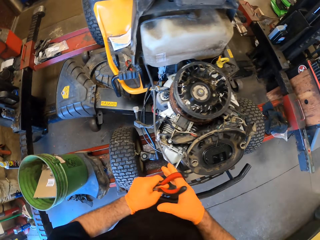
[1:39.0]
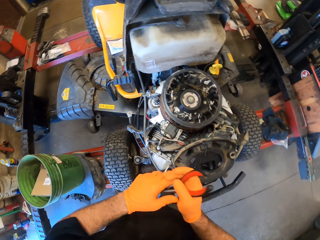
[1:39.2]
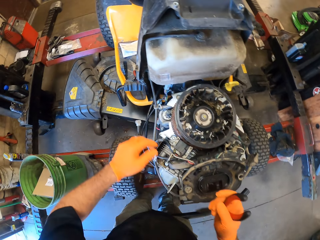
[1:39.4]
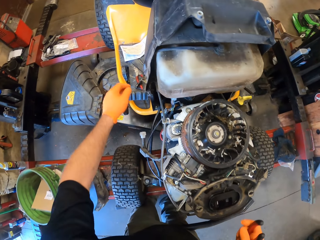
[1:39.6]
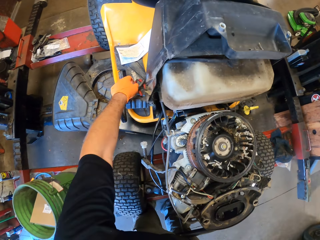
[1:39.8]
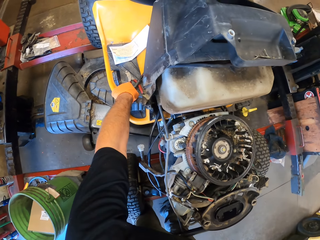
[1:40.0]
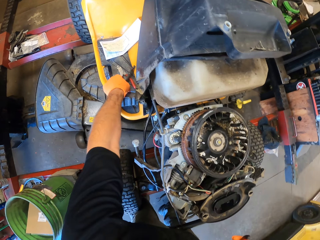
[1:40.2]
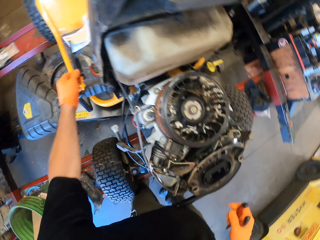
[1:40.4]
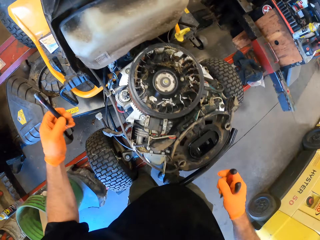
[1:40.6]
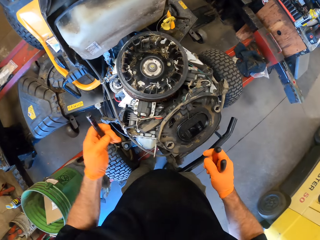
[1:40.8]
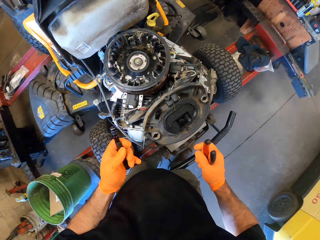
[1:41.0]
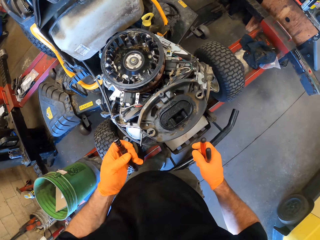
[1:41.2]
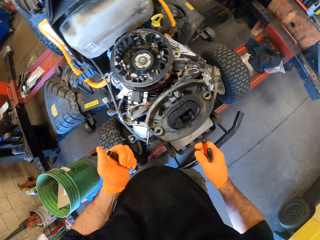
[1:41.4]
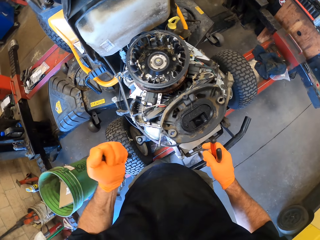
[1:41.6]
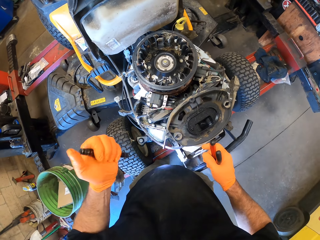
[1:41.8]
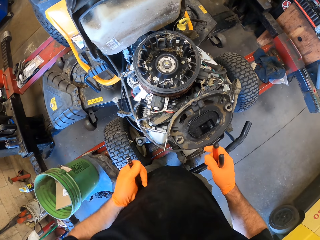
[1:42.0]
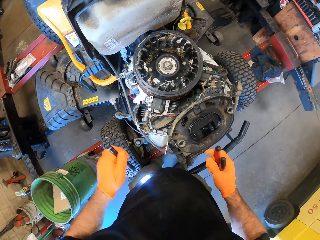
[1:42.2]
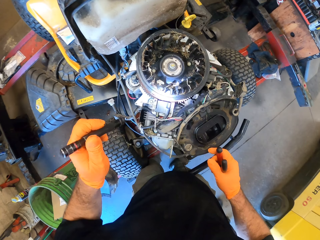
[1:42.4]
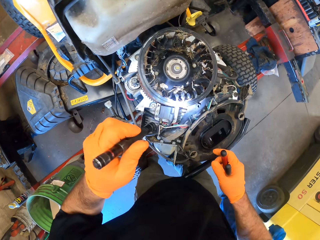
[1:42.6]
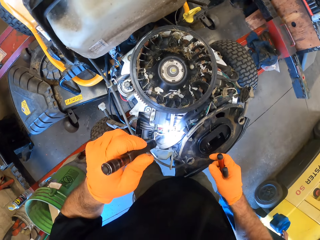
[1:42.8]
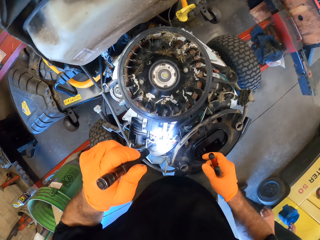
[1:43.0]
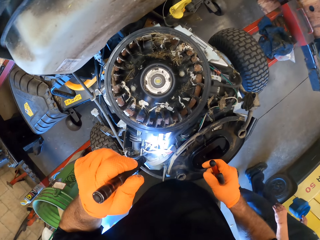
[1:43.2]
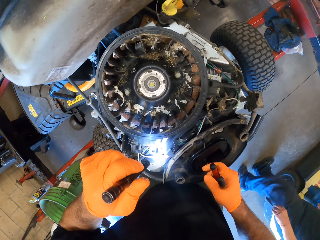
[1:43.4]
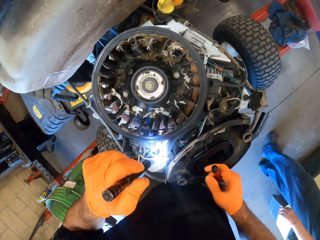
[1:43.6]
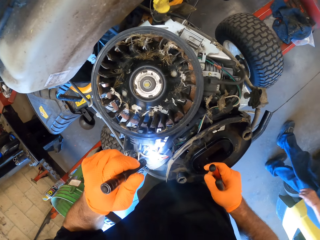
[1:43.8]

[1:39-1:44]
The camera wearer passes the pliers to his right hand. He picks up a flashlight on the mower with his left hand. He turns on the flashlight with his left hand. He inspects the mower's engine with the flashlight in his left hand.

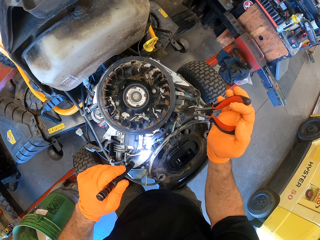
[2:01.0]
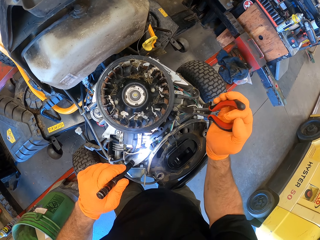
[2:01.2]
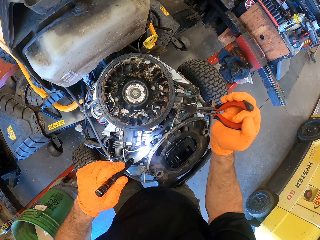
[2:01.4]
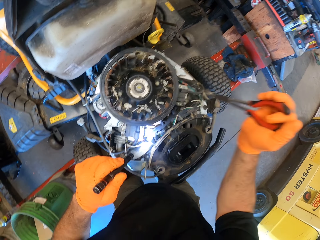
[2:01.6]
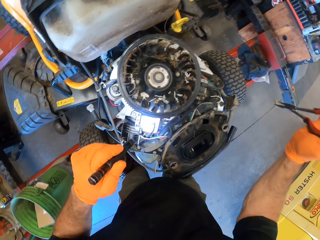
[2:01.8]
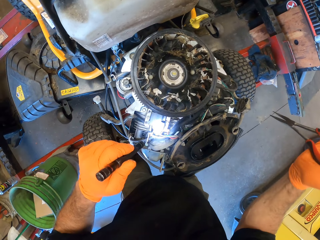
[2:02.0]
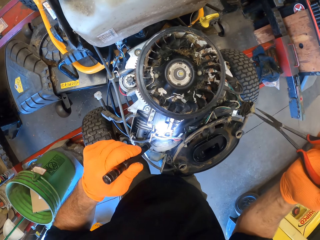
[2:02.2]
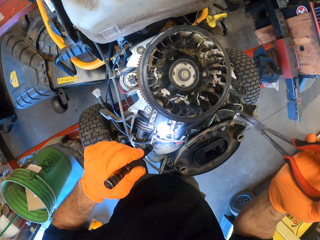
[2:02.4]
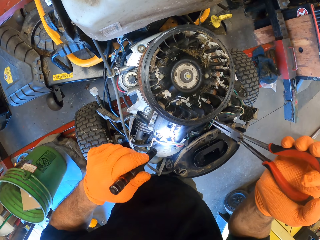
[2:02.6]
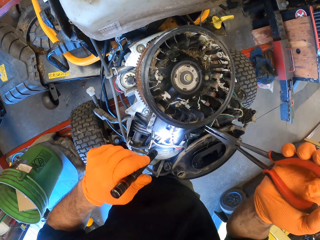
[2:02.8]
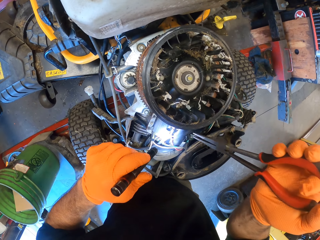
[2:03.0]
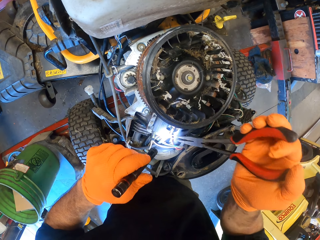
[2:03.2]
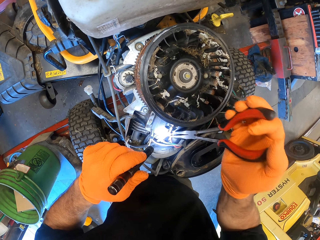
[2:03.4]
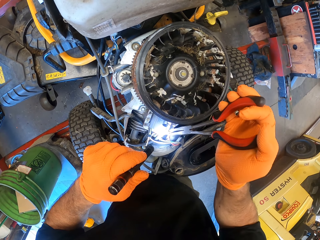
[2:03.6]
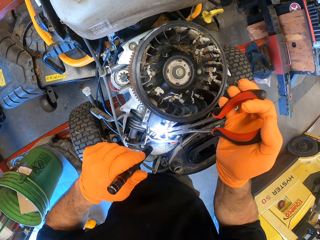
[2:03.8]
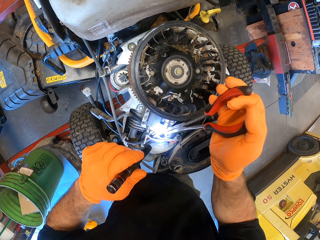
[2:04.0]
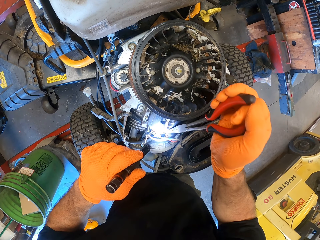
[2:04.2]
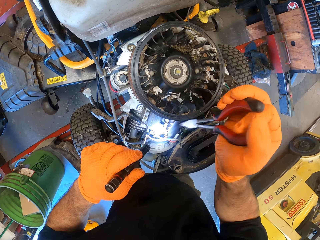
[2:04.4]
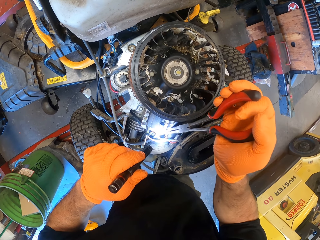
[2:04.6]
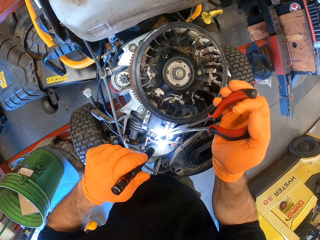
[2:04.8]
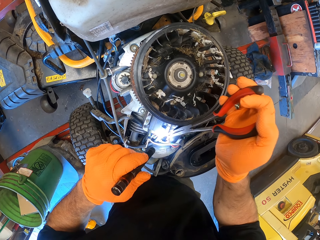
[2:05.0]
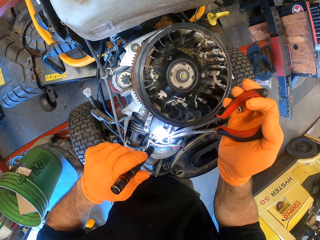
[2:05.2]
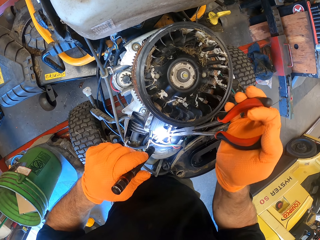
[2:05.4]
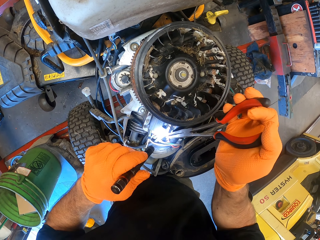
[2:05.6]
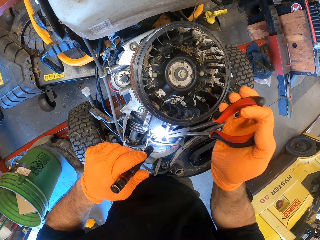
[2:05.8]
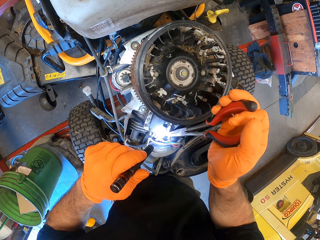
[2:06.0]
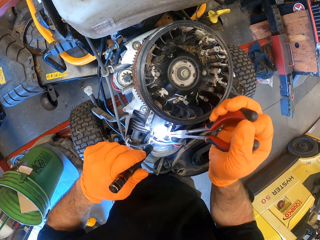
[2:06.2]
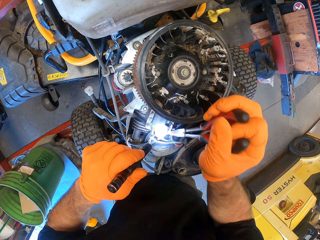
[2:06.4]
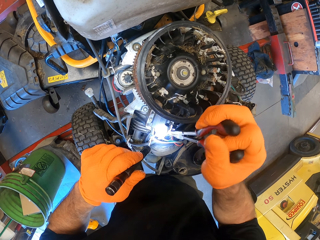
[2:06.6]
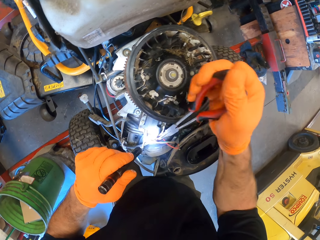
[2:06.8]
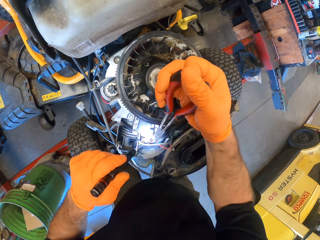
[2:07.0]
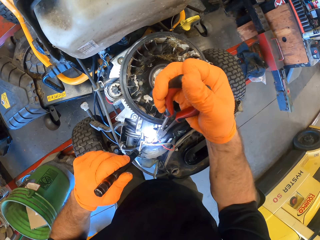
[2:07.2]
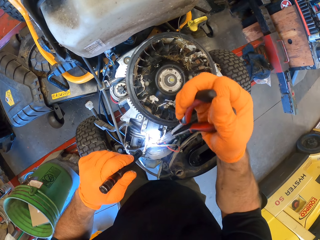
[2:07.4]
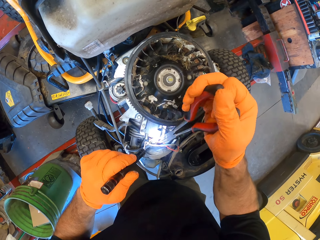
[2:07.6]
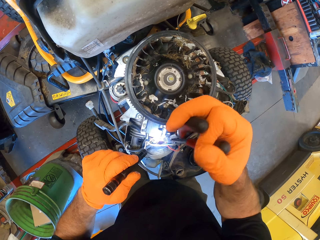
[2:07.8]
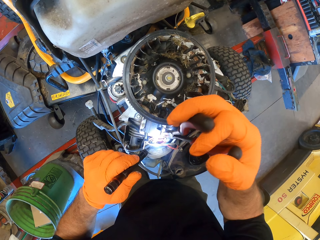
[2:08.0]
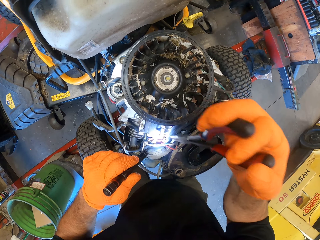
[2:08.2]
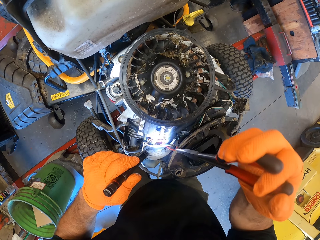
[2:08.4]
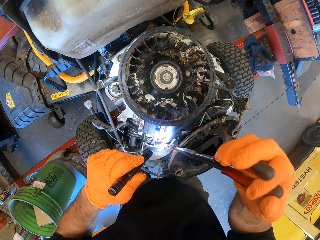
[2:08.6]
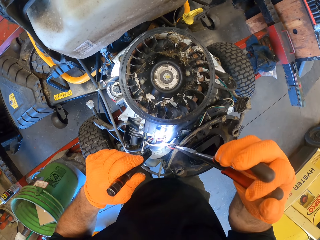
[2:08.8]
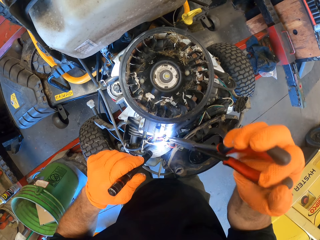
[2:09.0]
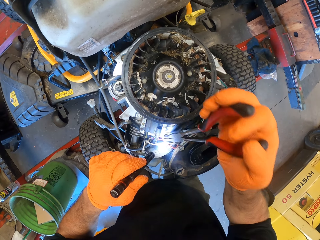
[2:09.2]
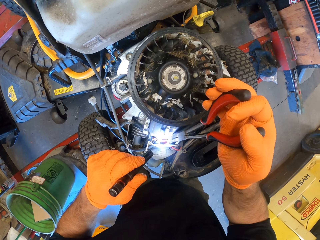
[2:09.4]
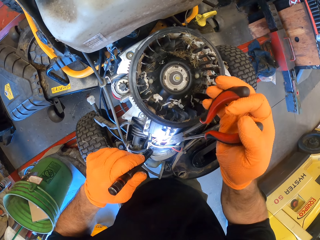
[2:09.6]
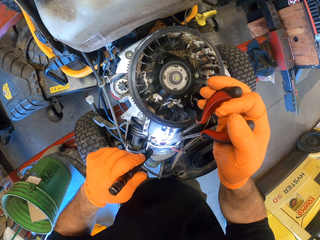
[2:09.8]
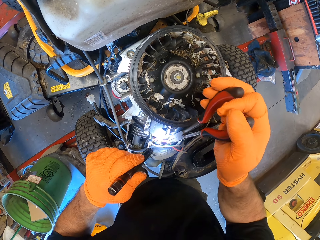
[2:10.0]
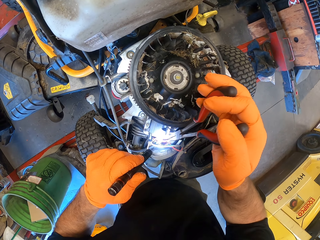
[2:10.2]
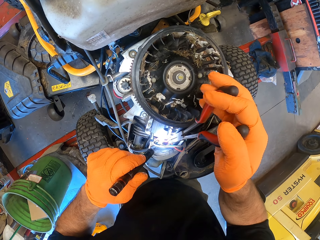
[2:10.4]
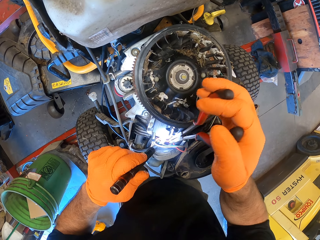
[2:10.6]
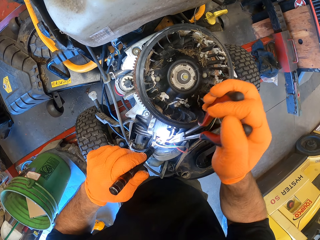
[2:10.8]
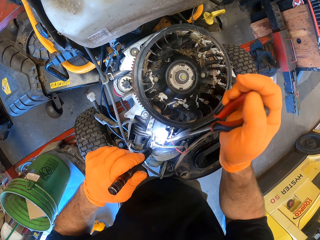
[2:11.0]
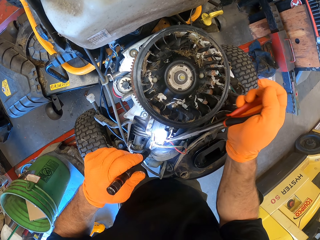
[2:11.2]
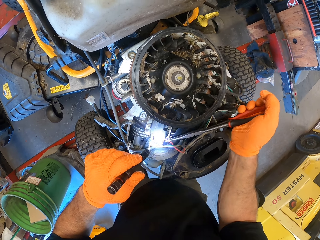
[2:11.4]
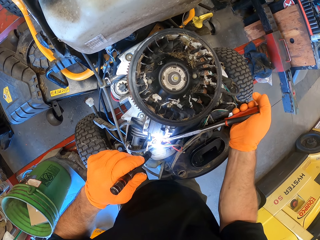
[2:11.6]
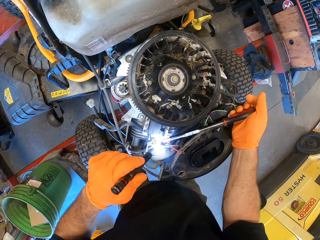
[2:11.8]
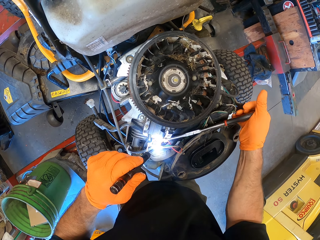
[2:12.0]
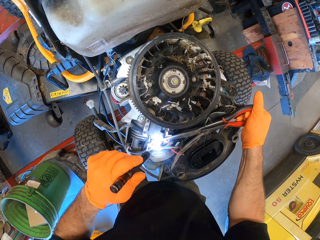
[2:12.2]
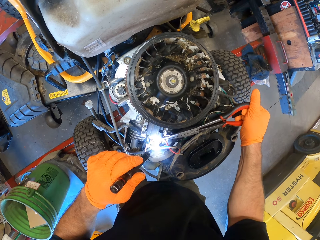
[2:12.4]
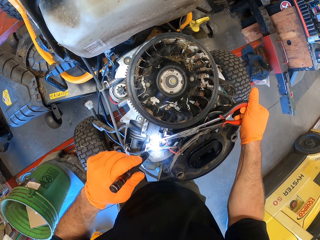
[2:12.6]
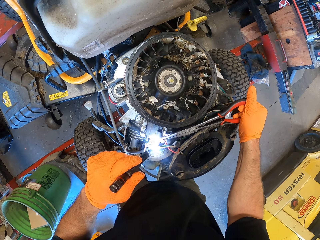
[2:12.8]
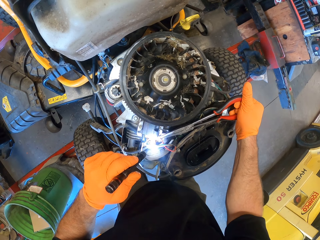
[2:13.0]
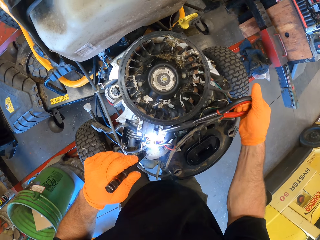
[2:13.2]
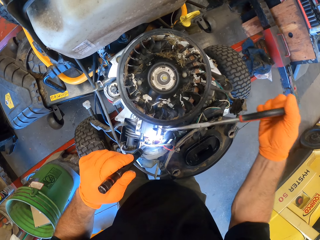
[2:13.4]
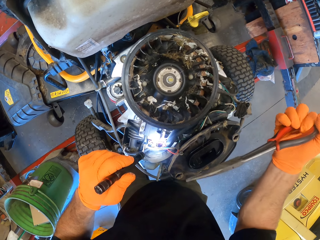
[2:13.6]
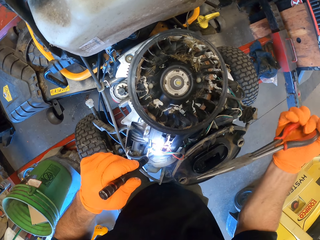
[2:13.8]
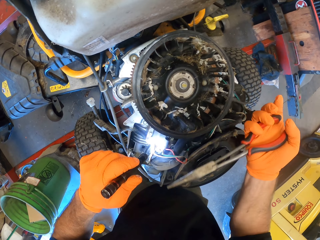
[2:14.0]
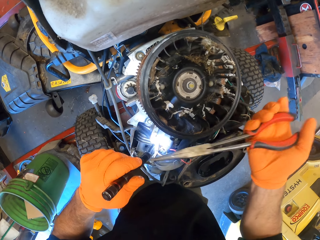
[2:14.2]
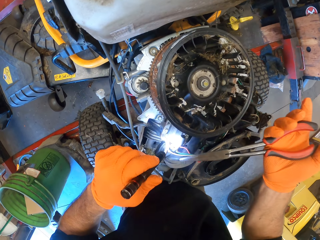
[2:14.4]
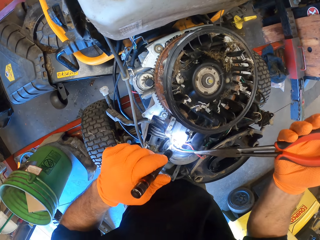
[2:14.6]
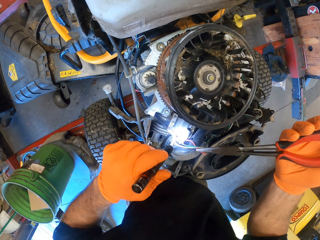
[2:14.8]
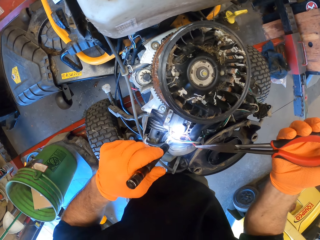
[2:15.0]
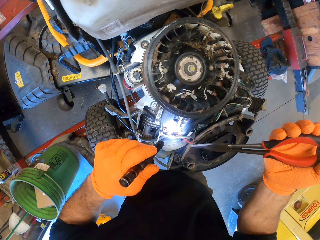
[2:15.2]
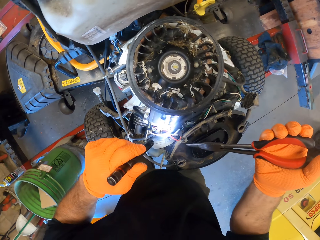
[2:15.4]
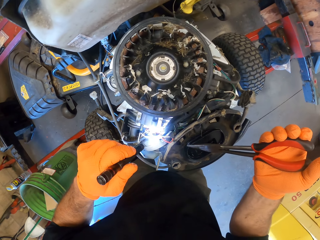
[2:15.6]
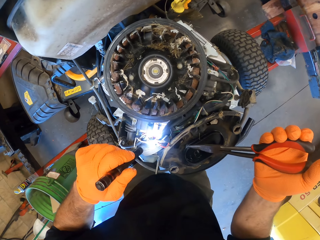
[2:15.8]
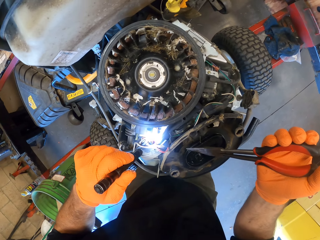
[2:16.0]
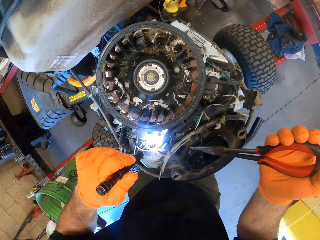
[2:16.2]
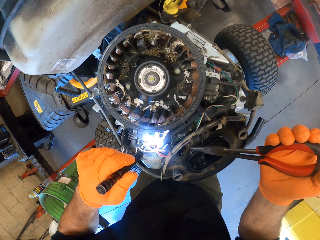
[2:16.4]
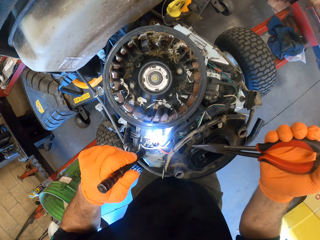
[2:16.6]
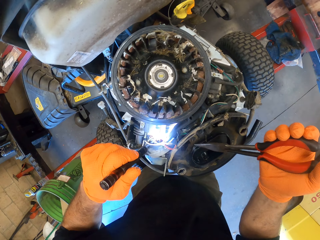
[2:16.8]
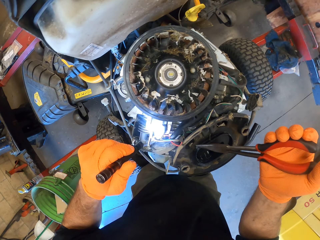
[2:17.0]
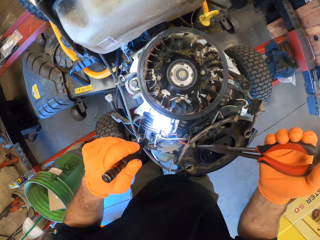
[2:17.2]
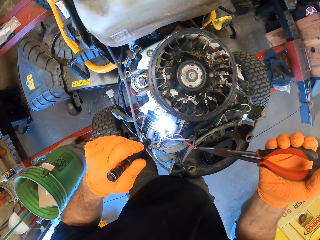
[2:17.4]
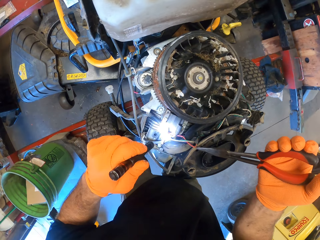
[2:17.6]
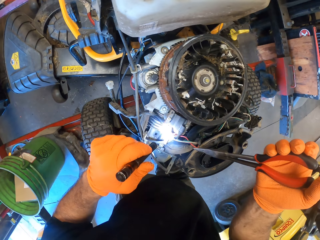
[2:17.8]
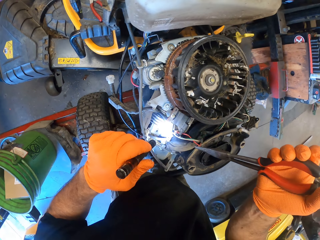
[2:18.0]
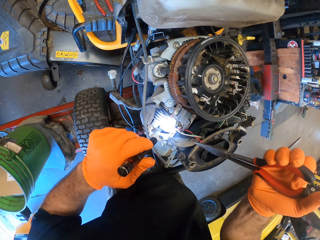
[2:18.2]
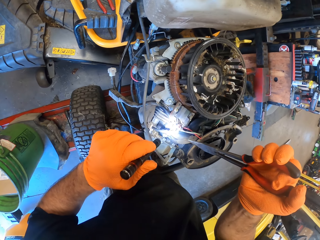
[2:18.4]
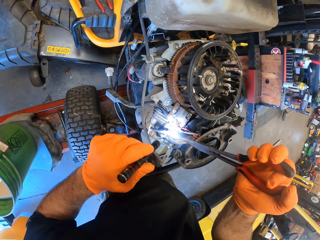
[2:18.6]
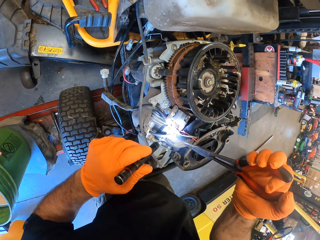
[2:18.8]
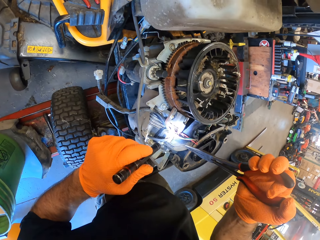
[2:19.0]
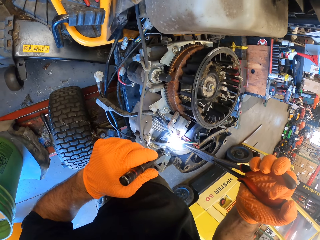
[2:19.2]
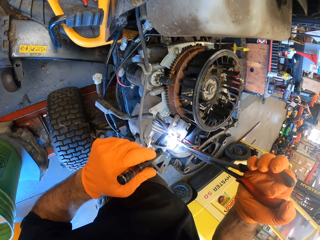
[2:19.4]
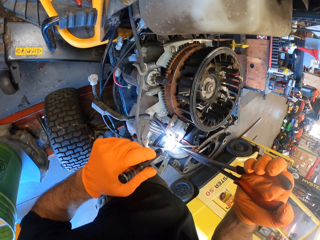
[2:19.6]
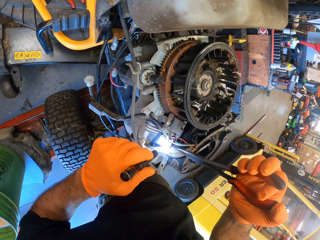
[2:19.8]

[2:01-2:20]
The camera wearer throws dust away. He removes dust from the engines with the pliers. He adjusts the pliers with his right hand. He inspects the mower's engine with the flashlight in his left hand.
